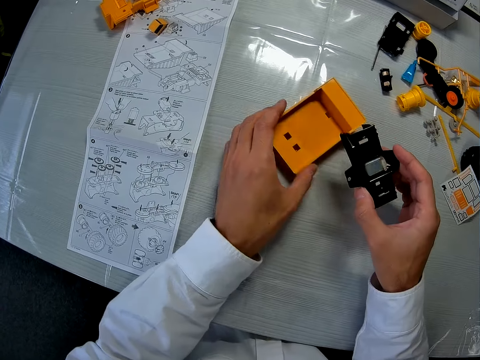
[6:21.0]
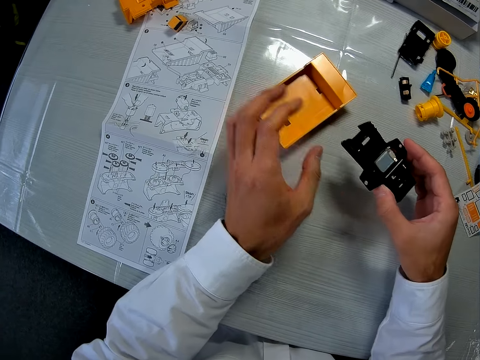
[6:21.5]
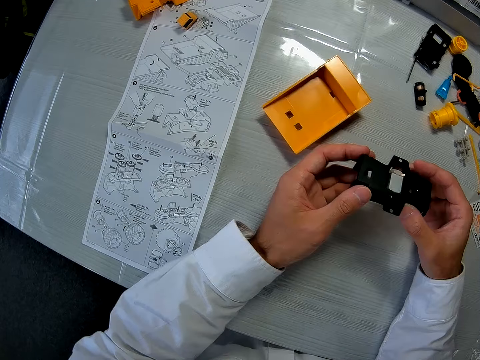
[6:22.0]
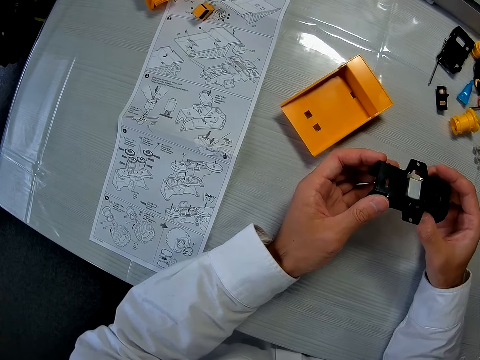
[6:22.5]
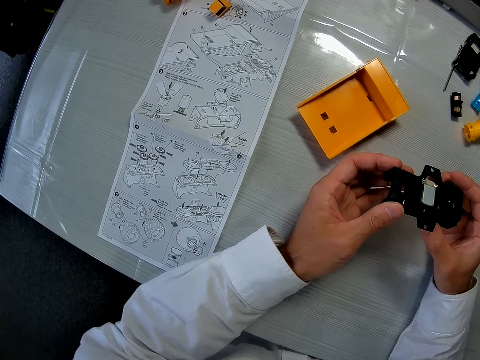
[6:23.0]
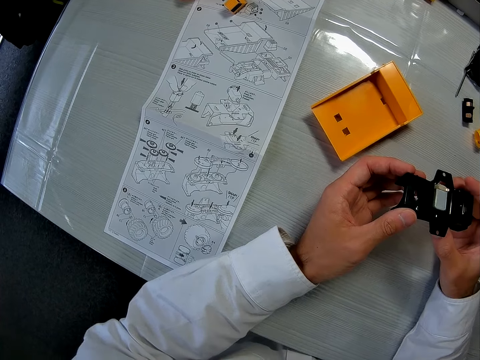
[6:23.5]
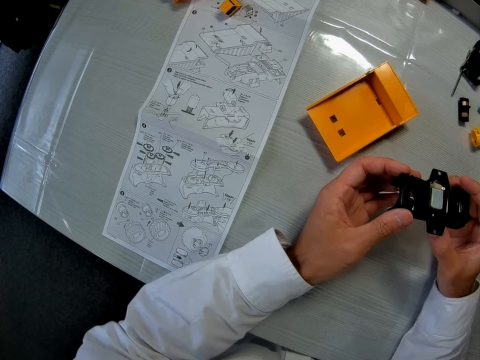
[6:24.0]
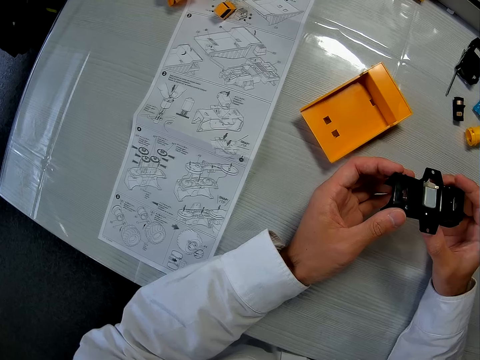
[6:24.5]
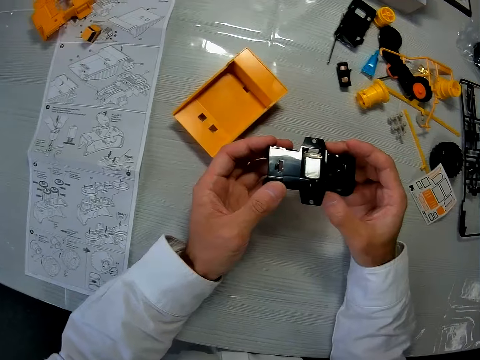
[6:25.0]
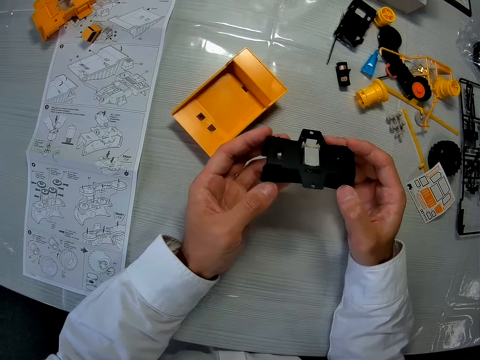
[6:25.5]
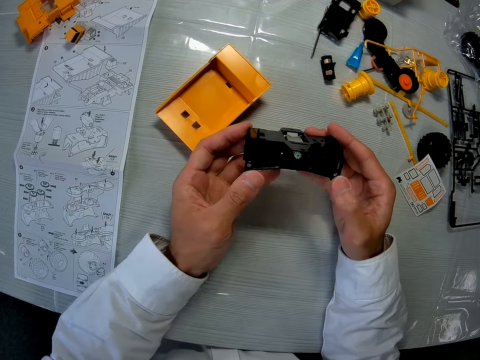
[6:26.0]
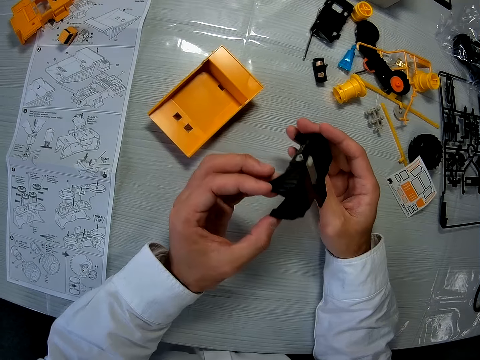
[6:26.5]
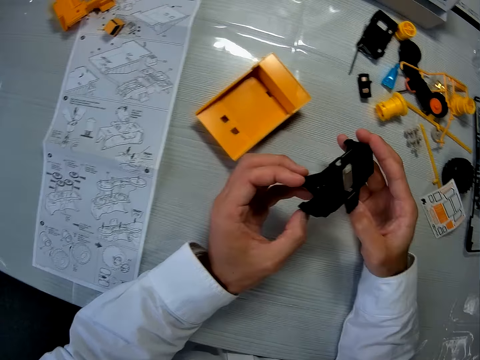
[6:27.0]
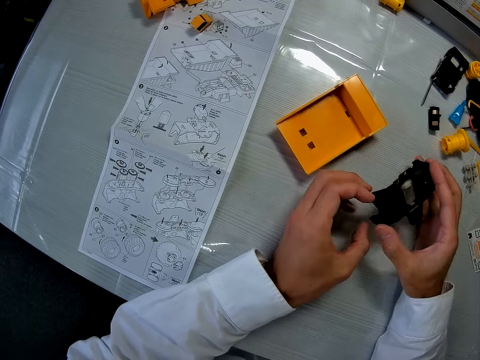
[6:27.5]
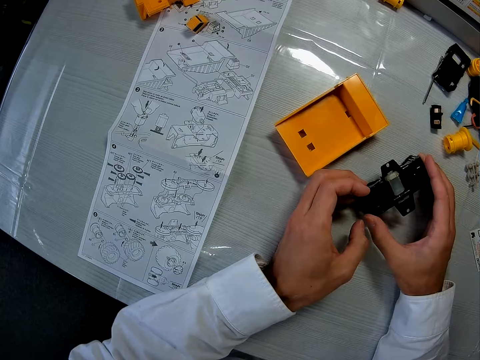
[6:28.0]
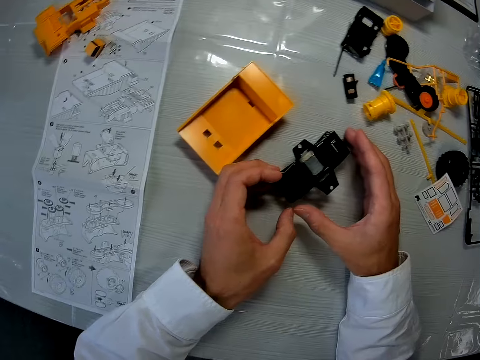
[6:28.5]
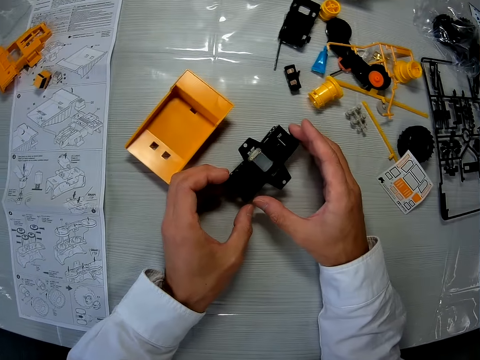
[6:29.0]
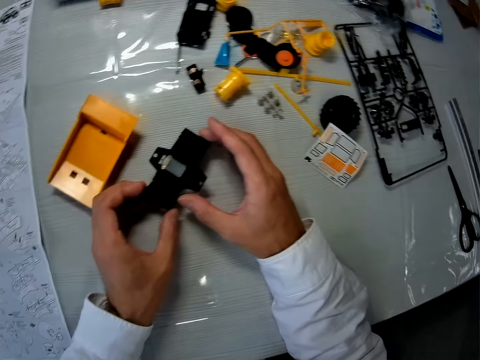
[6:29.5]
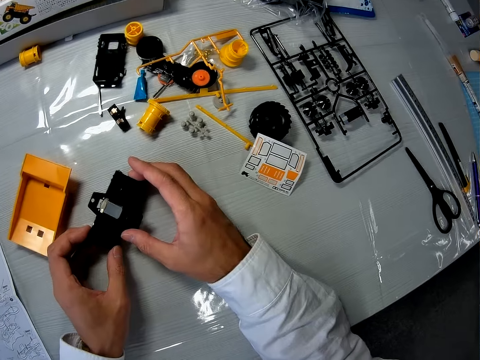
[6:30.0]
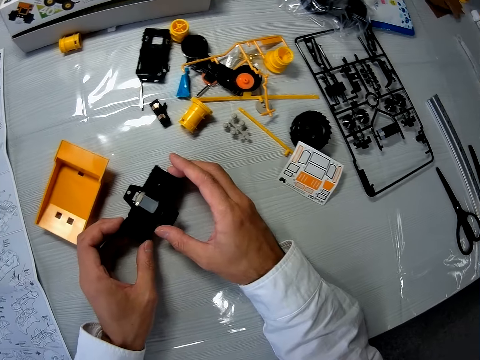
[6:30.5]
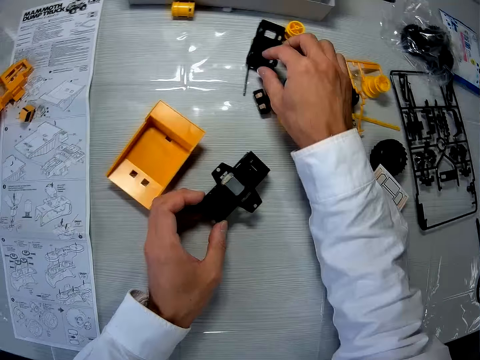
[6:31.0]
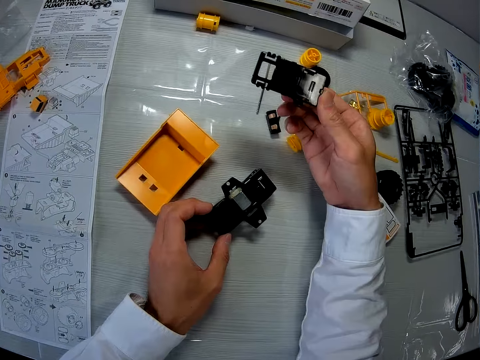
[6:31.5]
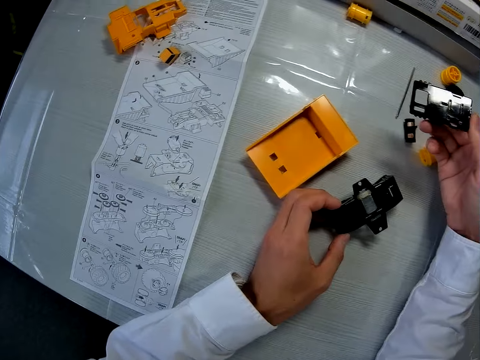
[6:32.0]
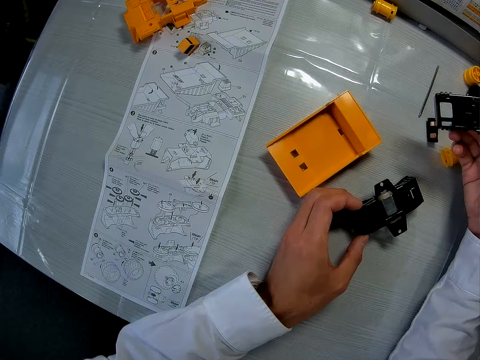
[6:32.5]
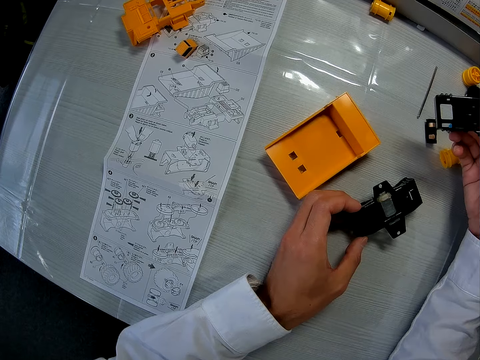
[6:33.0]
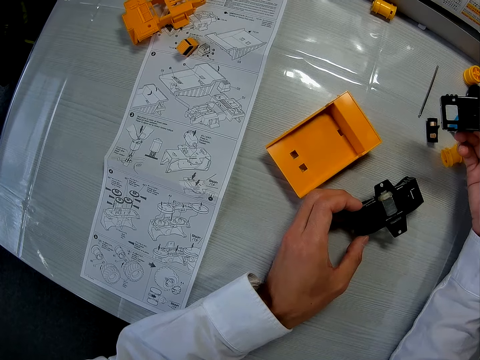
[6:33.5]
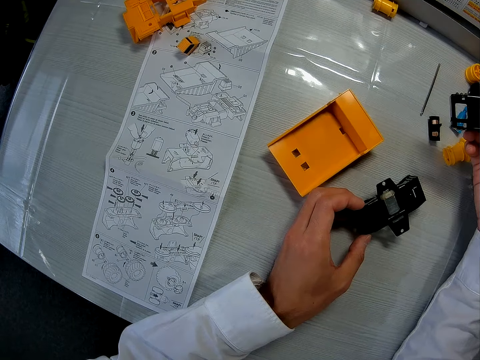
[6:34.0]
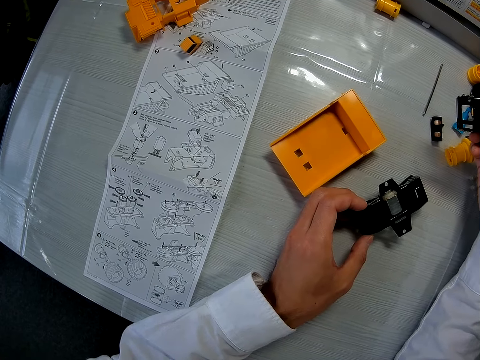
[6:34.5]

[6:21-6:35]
The camera wearer holds a dismantled part of a toy car with one hand. They switch the toy car's part to her right. They move another of the toy car's parts on the table. They hold the dismantled part of the toy car. They move a camera. They turn the dismantled part of the toy car. They drop the toy car's part on the table. They move the camera. They pick up the toy car's part on the table with his right hand.

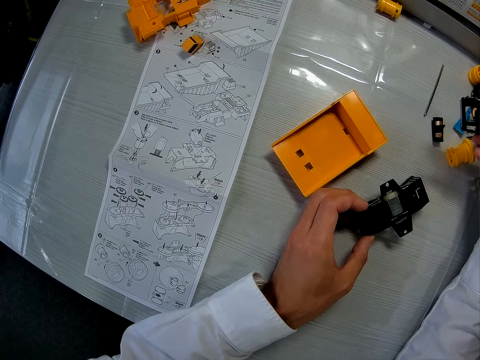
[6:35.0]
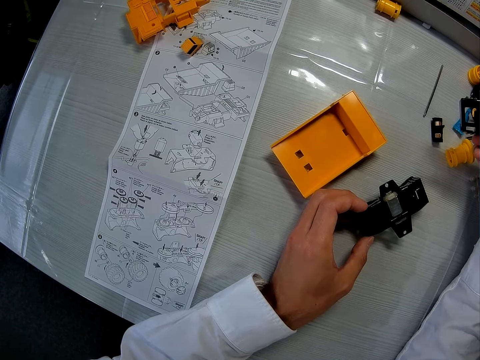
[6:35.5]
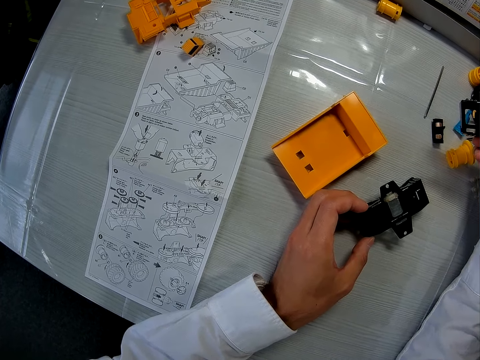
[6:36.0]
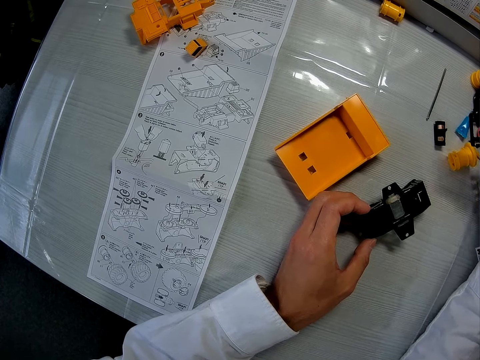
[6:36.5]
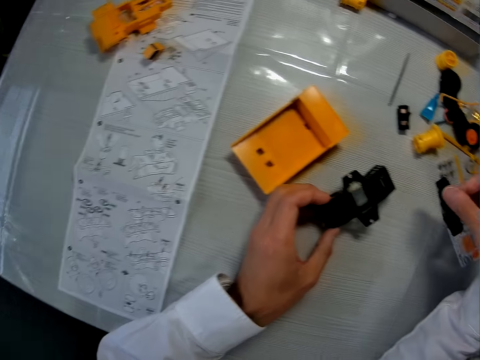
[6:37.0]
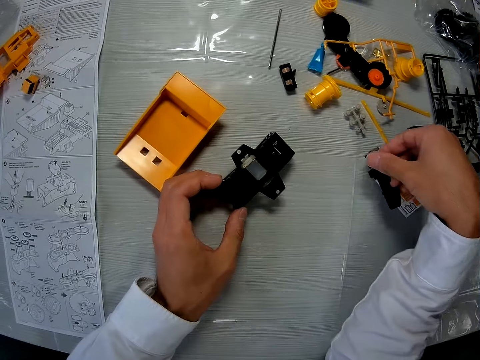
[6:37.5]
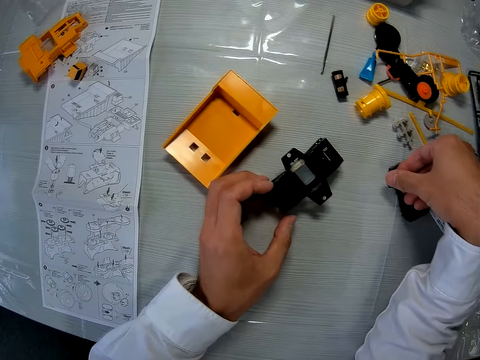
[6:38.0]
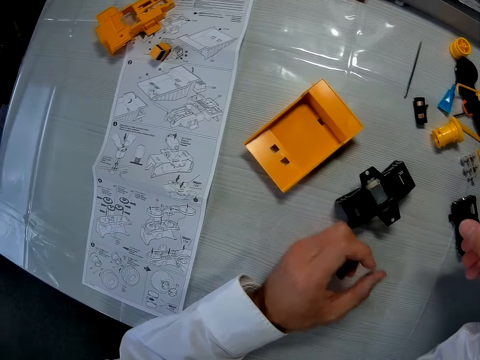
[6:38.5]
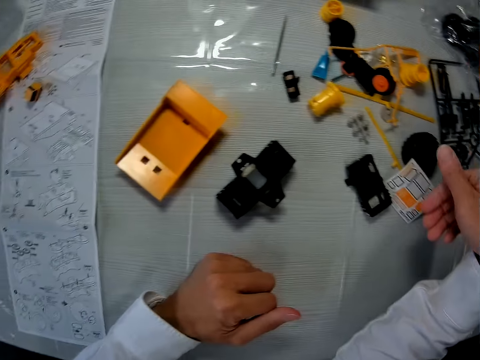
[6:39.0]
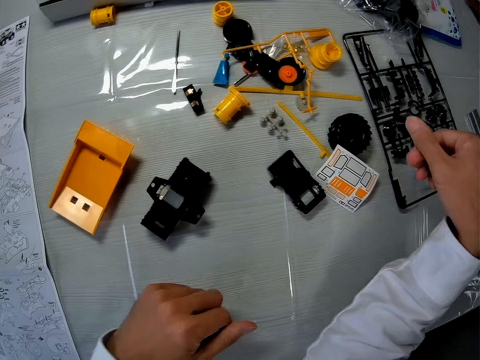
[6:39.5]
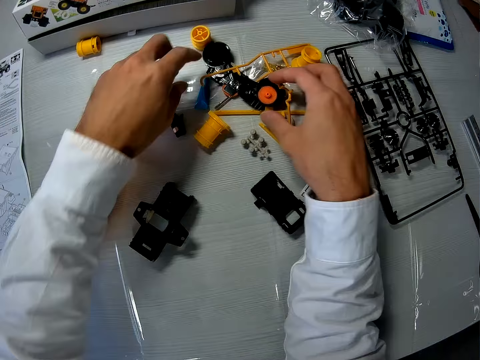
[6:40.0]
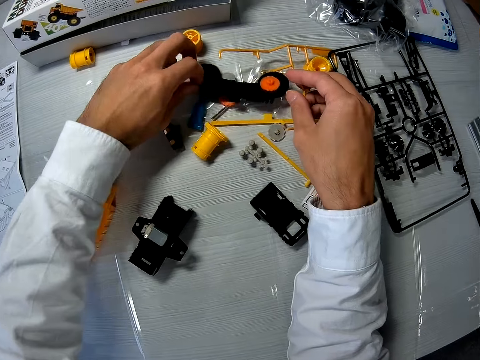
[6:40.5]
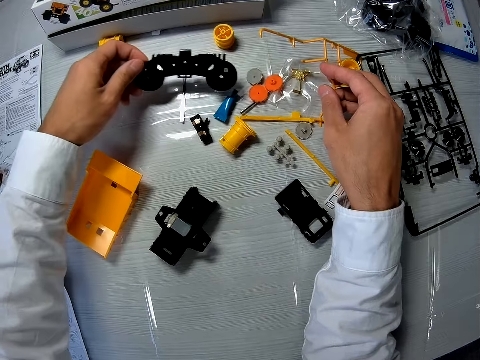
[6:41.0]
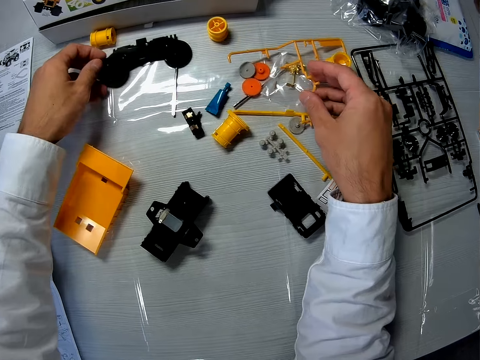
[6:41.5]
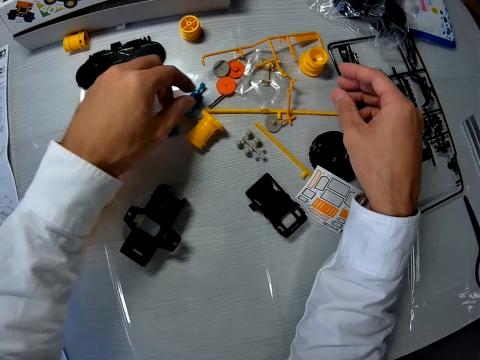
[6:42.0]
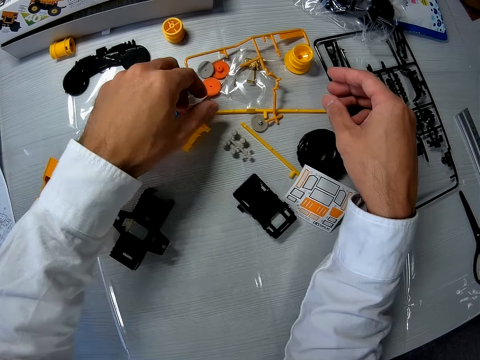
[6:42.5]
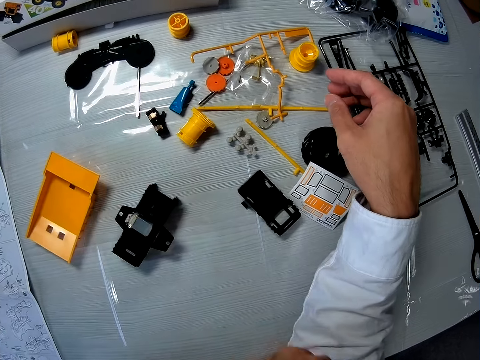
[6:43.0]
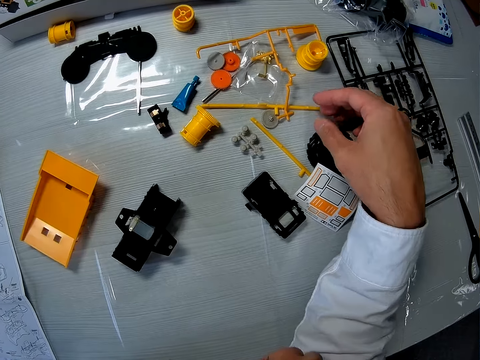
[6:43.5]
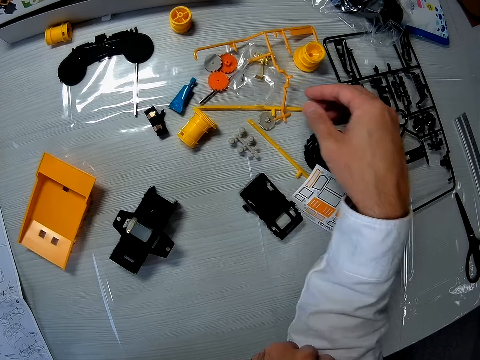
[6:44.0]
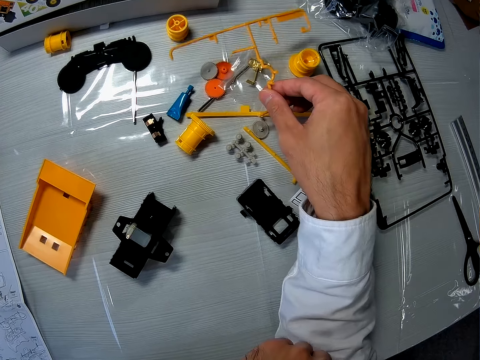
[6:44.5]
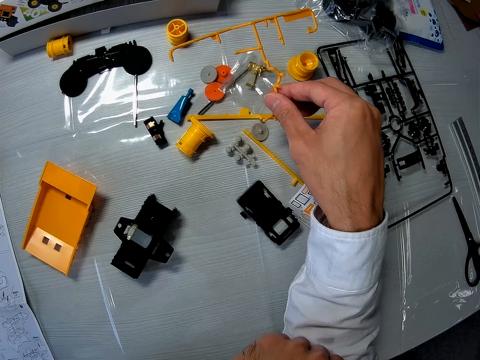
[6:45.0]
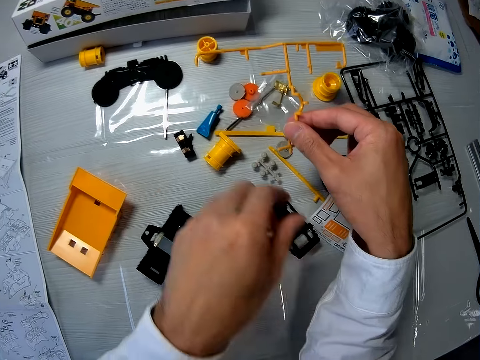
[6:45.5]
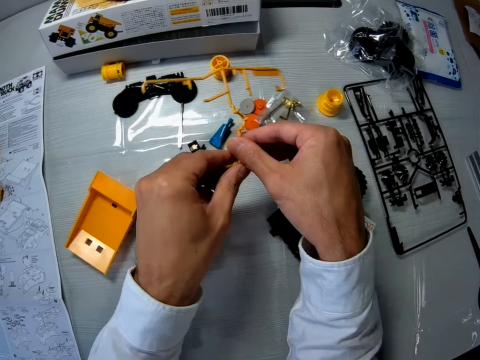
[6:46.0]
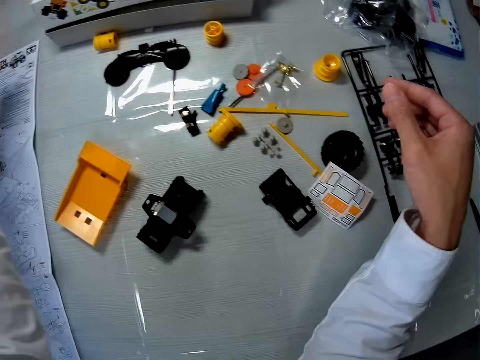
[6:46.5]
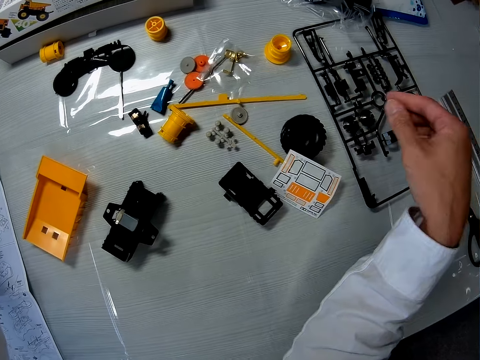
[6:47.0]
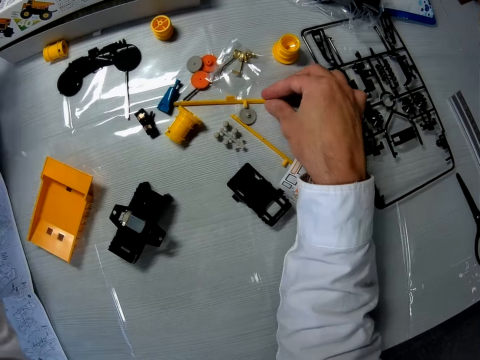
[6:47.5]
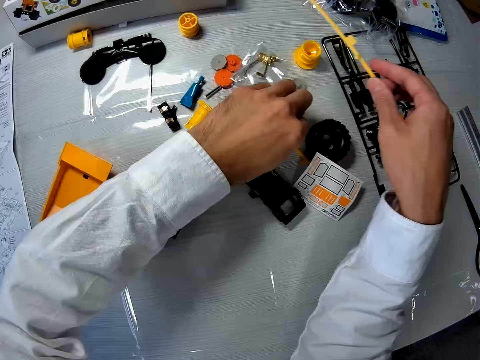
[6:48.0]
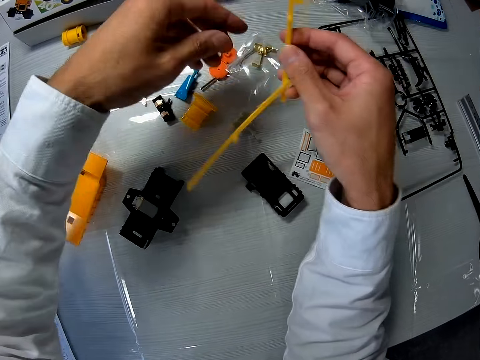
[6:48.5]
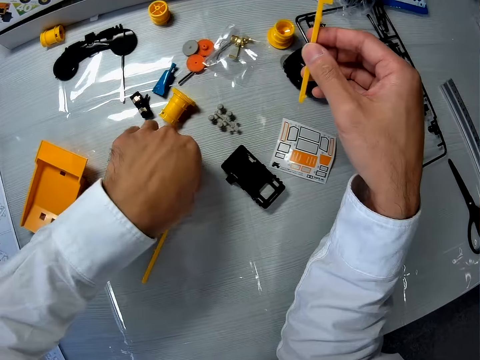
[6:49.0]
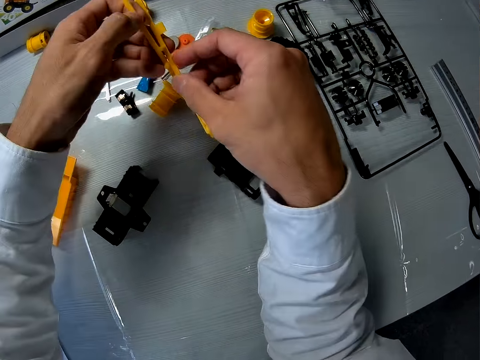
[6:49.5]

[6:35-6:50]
The camera wearer drops the toy car's part on the table. He moves a camera. He withdraws his hands. He moves the camera. He holds another dismantled part of the toy car. He touches the toy car's parts on the table. He moves the dismantled part of the toy car. He places the dismantled part of the toy car on the table. He moves his hands. He moves some of the toy car's parts on the table. He picks up another dismantled part of the toy car. He moves his hand. He places the dismantled part of the toy car on the table. He picks up a dismantled part of the toy car.
